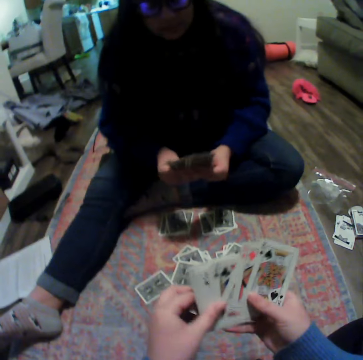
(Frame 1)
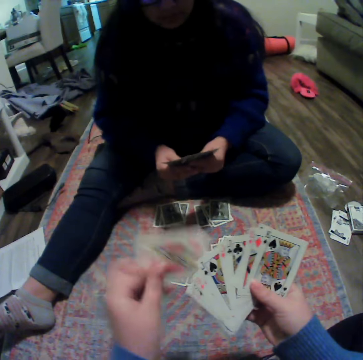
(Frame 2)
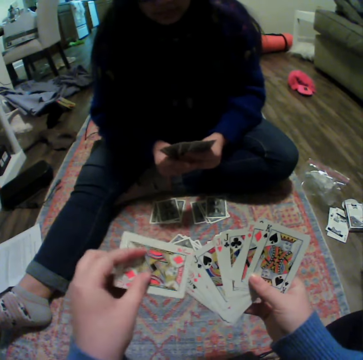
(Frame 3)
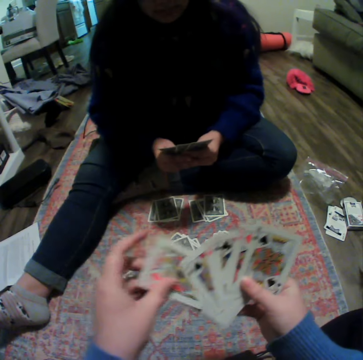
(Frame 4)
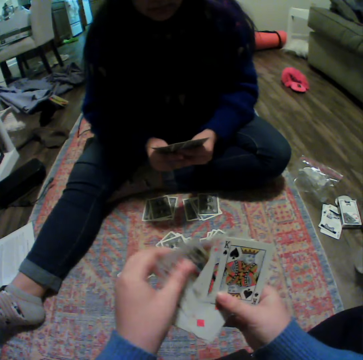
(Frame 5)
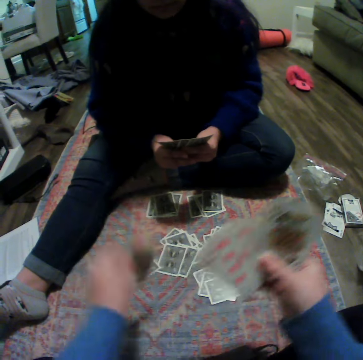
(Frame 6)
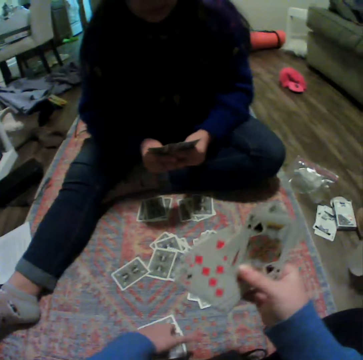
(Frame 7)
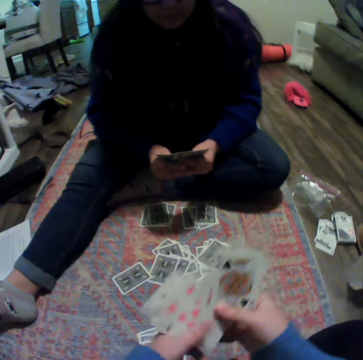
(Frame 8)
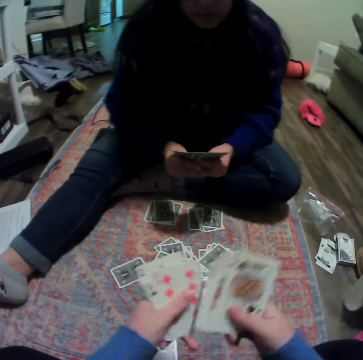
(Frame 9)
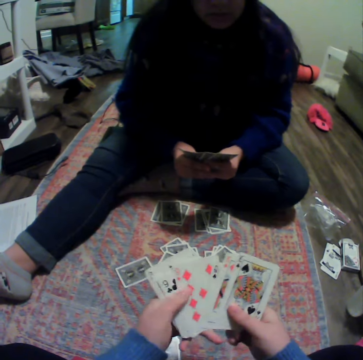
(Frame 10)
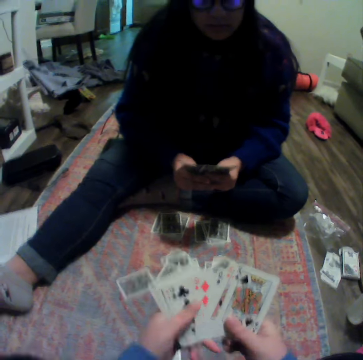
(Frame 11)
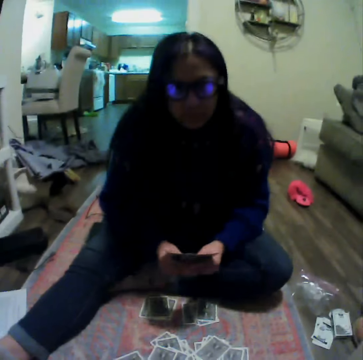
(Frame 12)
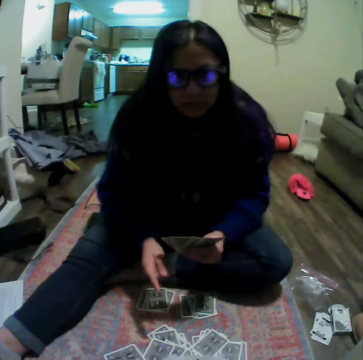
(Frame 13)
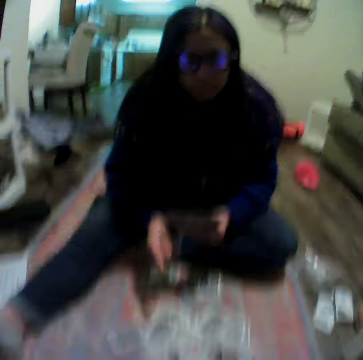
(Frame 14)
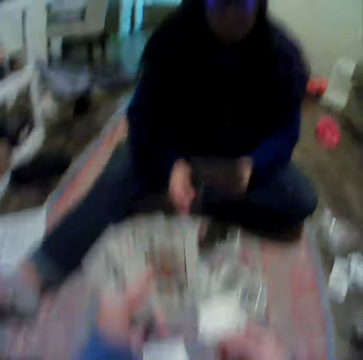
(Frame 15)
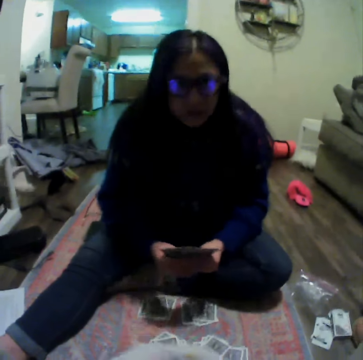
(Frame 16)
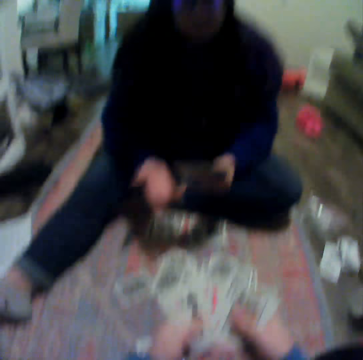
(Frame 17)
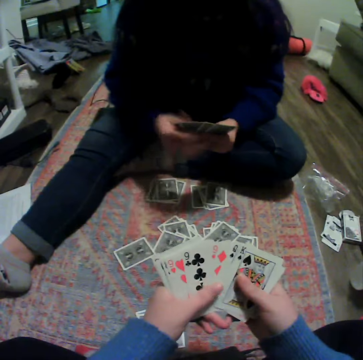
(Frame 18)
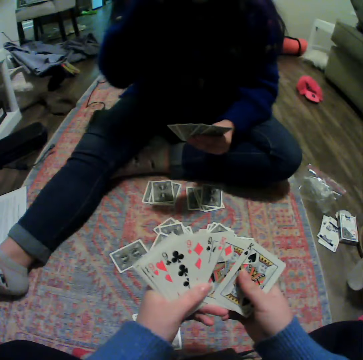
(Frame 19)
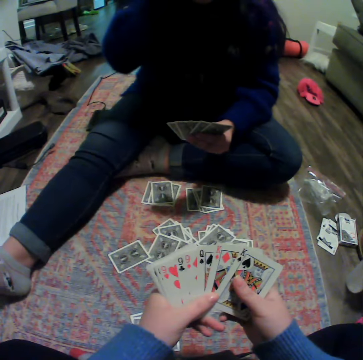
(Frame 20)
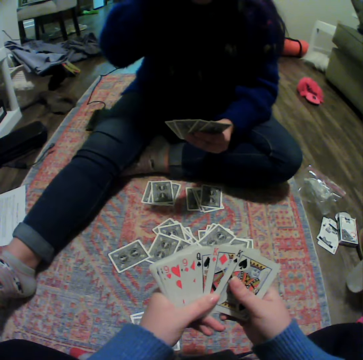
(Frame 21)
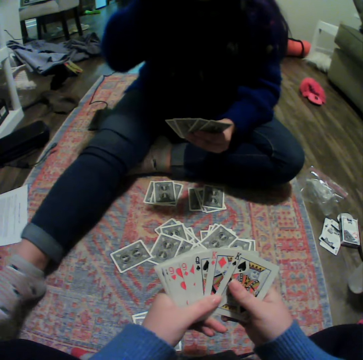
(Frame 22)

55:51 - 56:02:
The camera wearer puts the cards down. He shuffles the cards on his hands. He plays a card game with a person on the floor.

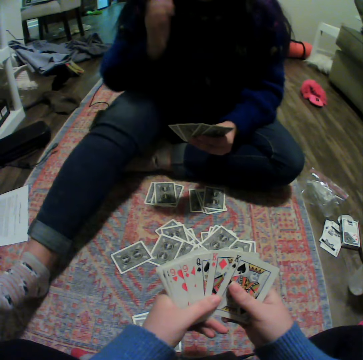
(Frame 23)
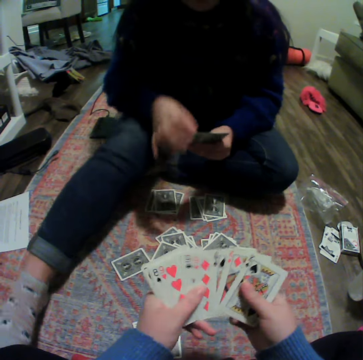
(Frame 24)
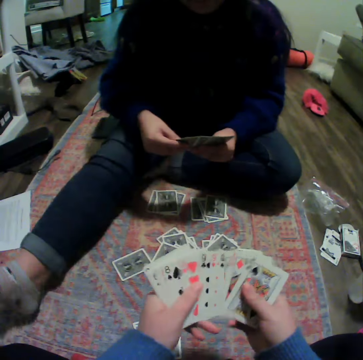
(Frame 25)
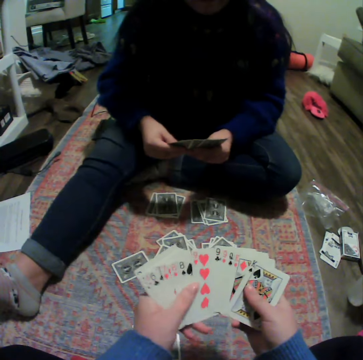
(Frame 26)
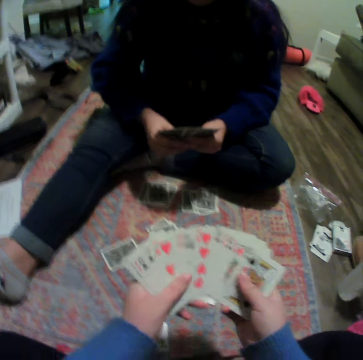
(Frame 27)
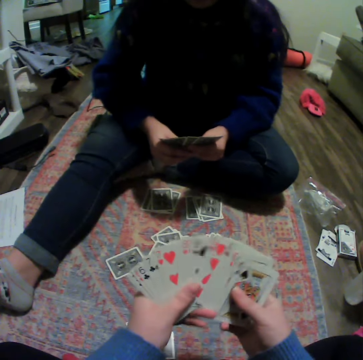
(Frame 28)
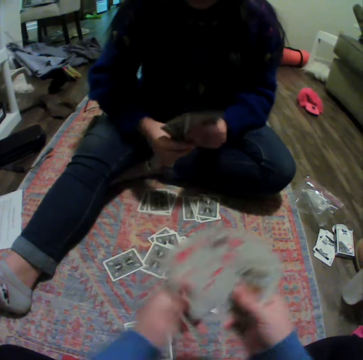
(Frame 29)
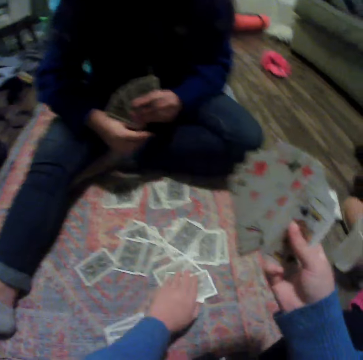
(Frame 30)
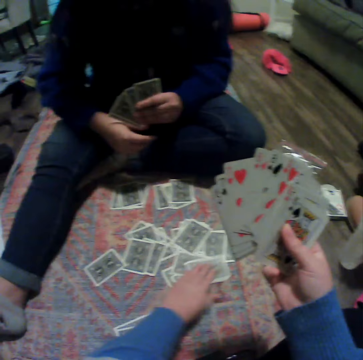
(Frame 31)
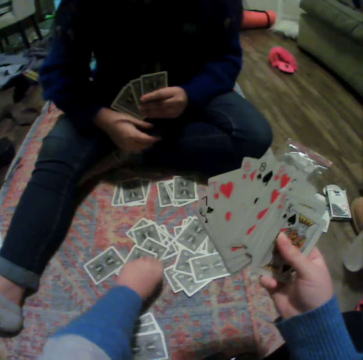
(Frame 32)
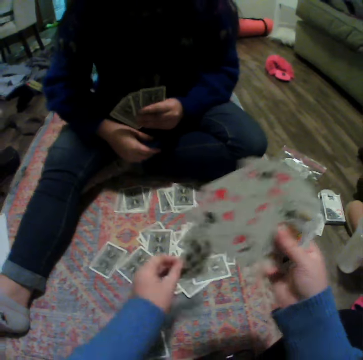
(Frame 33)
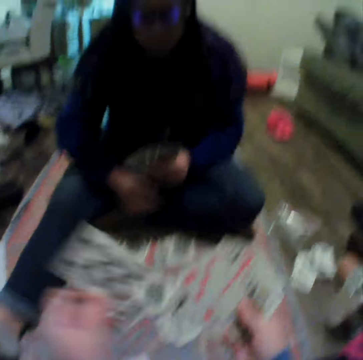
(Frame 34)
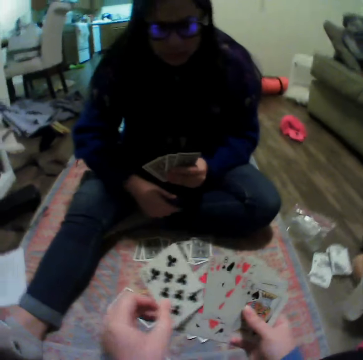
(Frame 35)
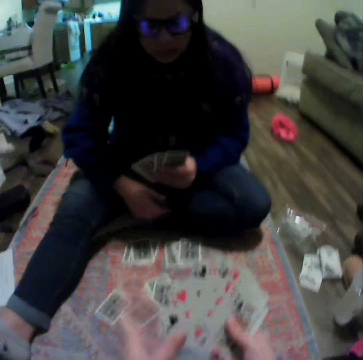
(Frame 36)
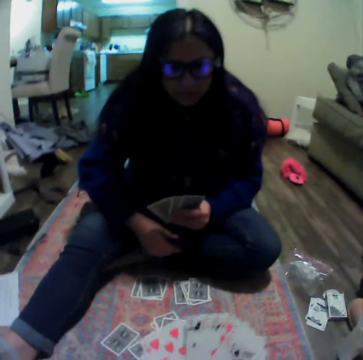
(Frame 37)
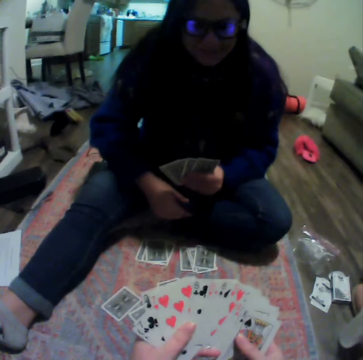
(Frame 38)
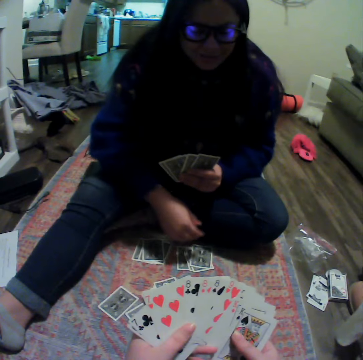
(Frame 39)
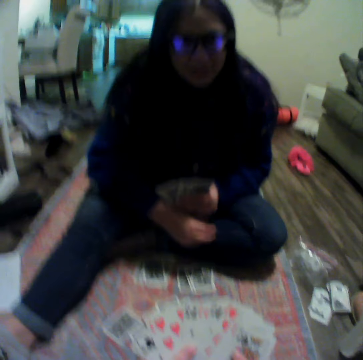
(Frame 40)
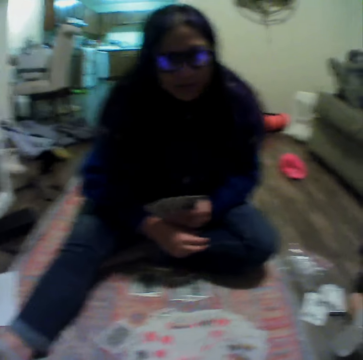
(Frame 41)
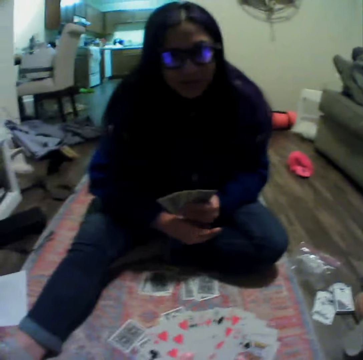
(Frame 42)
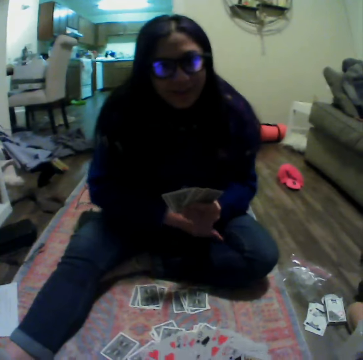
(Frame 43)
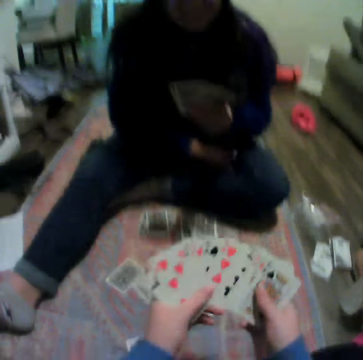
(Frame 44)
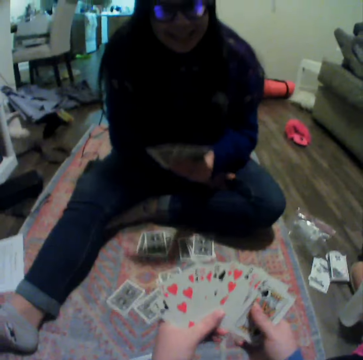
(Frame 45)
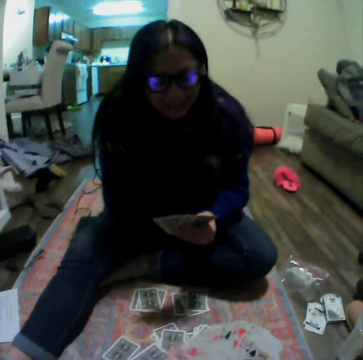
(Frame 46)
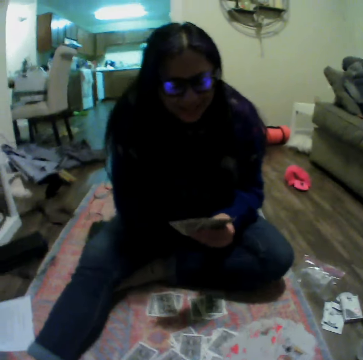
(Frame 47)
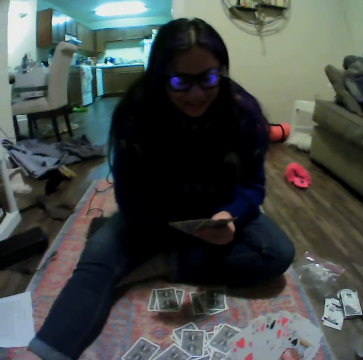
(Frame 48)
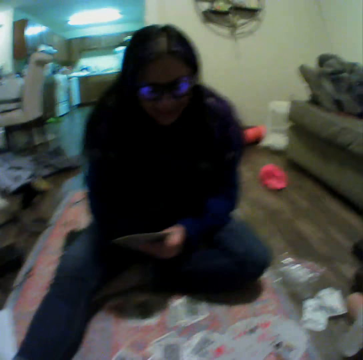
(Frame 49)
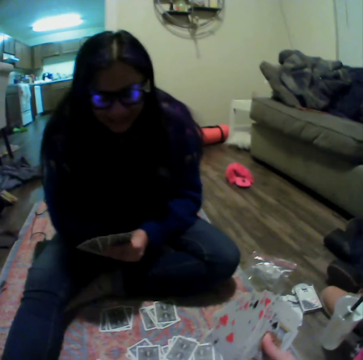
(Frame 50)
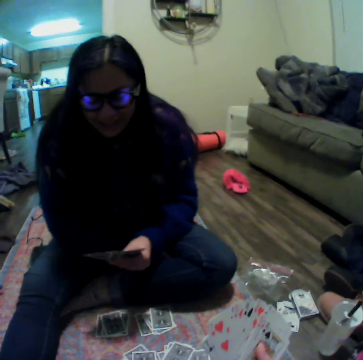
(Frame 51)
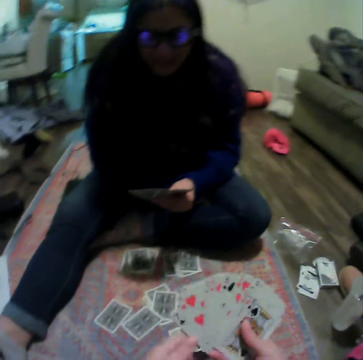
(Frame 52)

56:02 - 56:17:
The camera wearer shuffles the cards on his hands. He picks a card. He plays a card game with a person on the floor.

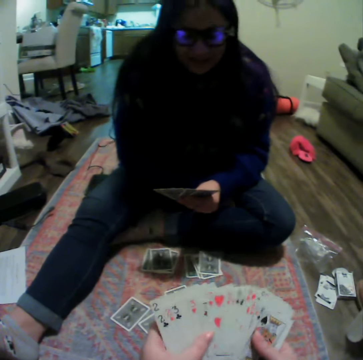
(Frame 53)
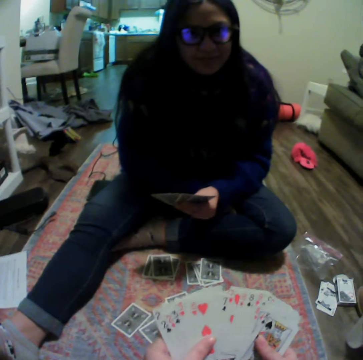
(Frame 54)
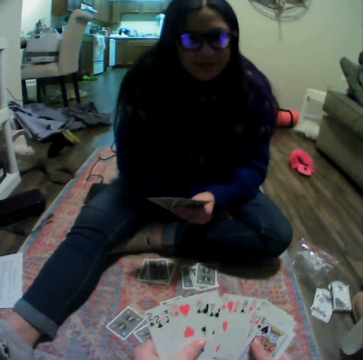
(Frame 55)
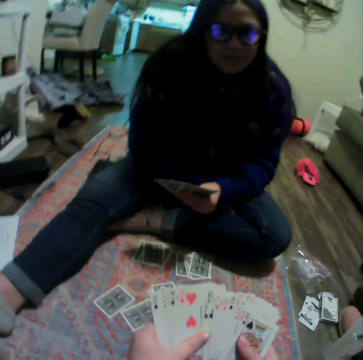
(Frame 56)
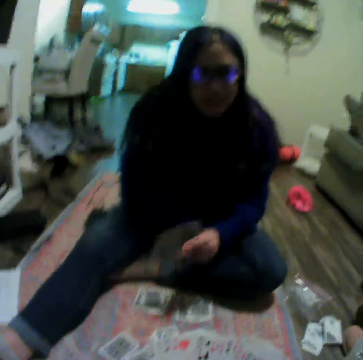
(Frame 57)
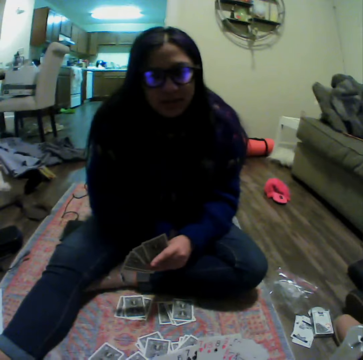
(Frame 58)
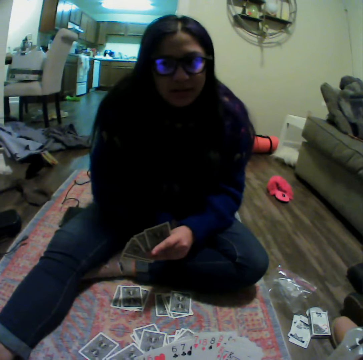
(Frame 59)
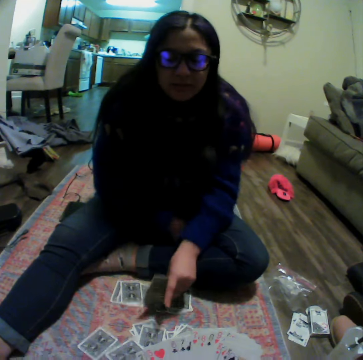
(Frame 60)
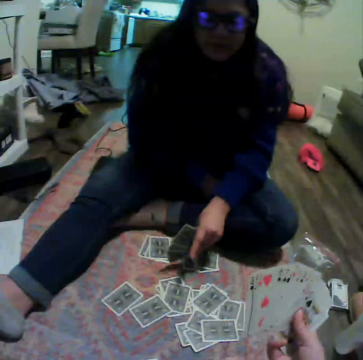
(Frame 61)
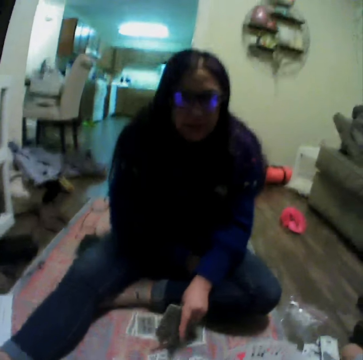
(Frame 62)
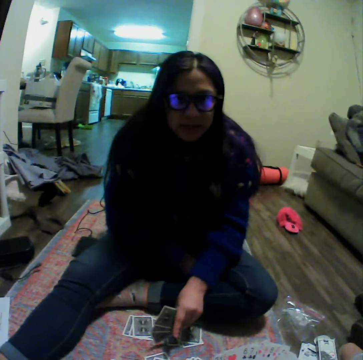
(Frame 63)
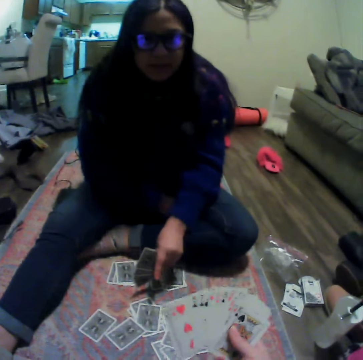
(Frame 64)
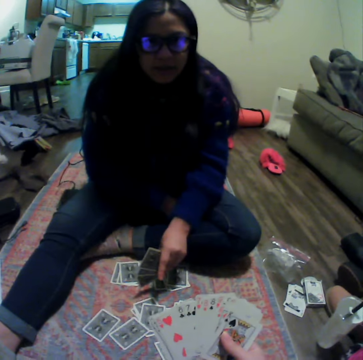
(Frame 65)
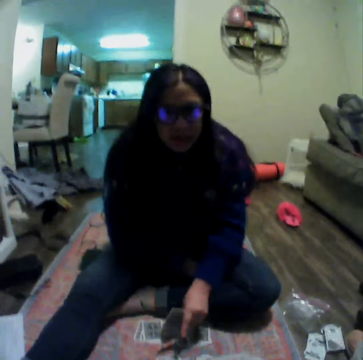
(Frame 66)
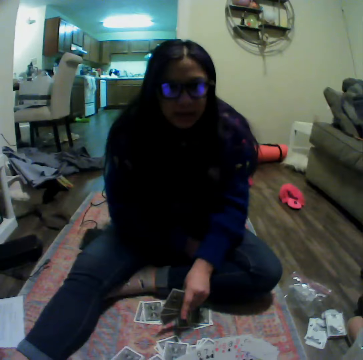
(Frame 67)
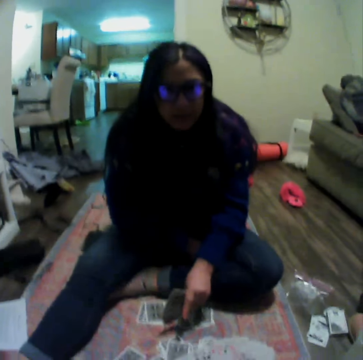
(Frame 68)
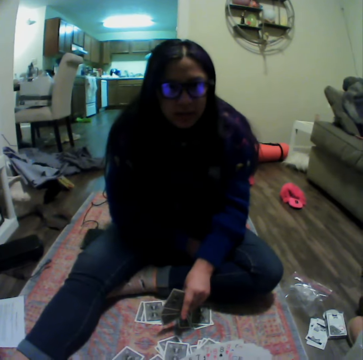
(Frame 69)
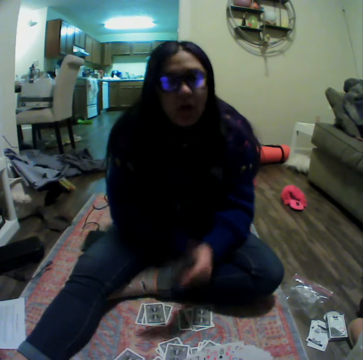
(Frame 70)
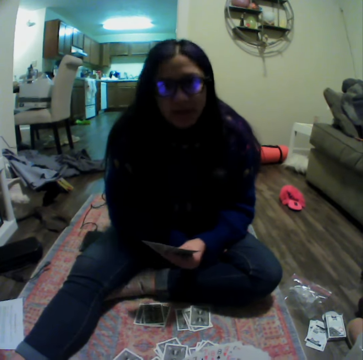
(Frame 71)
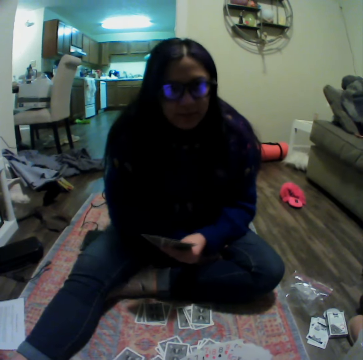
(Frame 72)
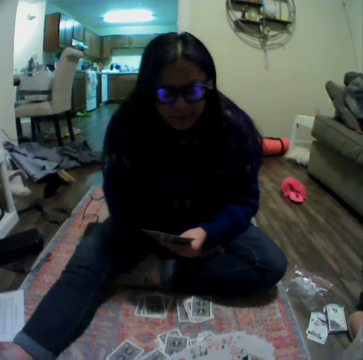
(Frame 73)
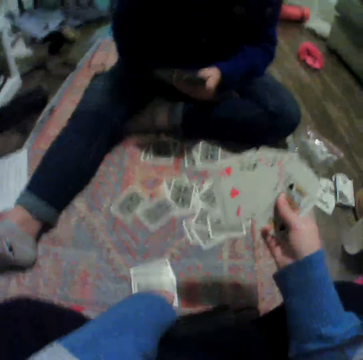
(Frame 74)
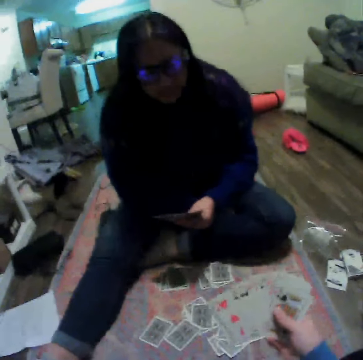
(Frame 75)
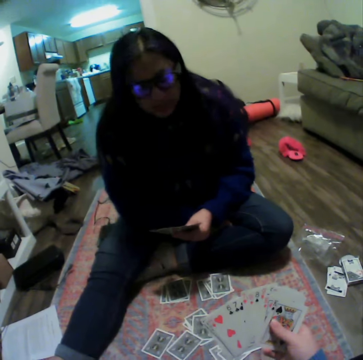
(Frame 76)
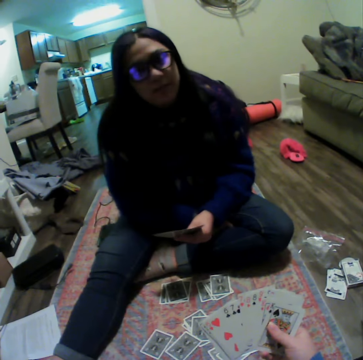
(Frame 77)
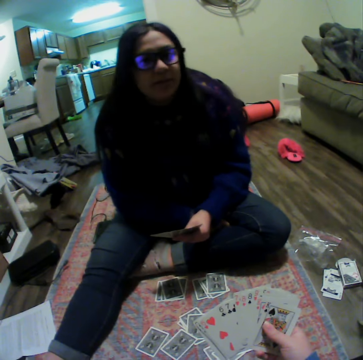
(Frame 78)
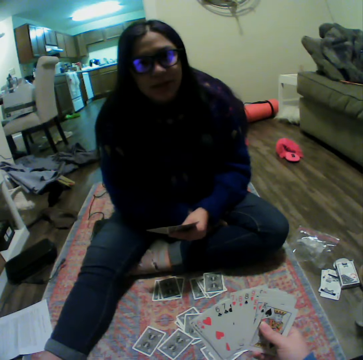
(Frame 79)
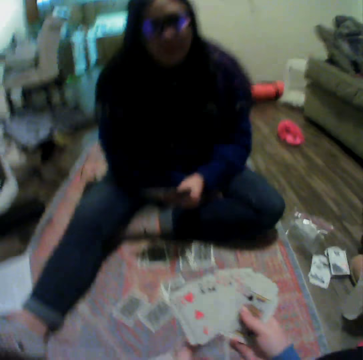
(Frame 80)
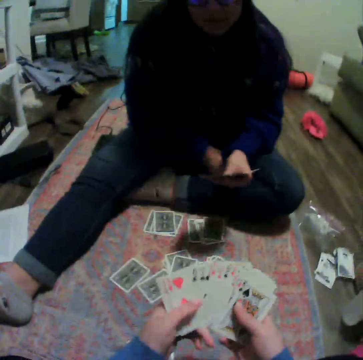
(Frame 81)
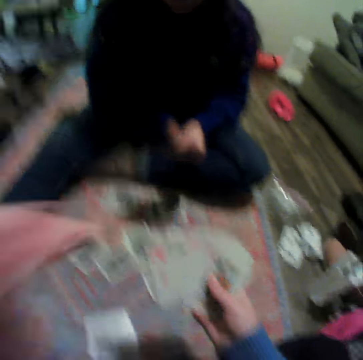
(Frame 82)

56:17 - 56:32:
A woman talks with the camera wearer.
